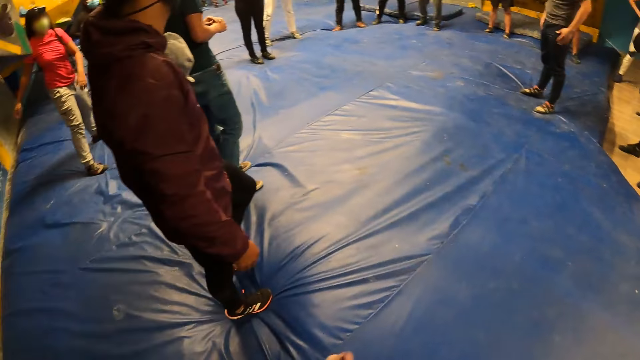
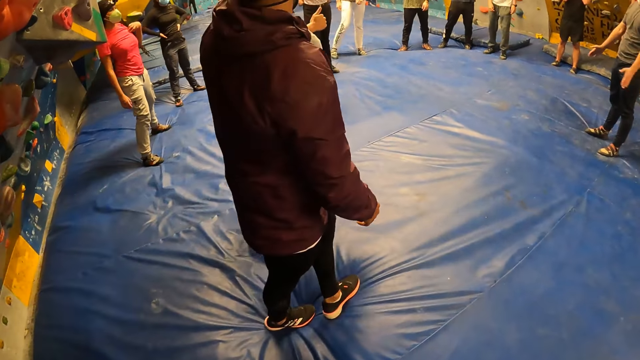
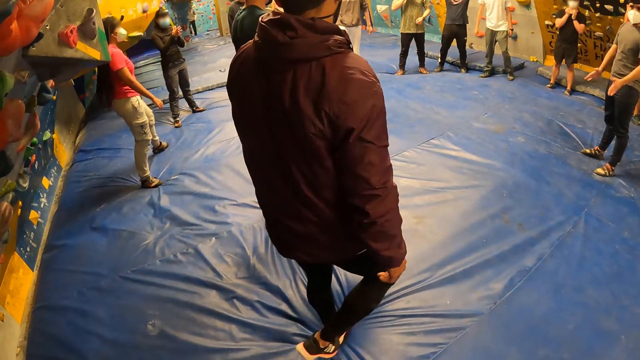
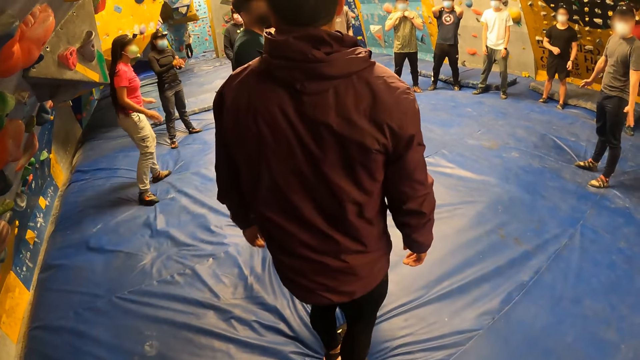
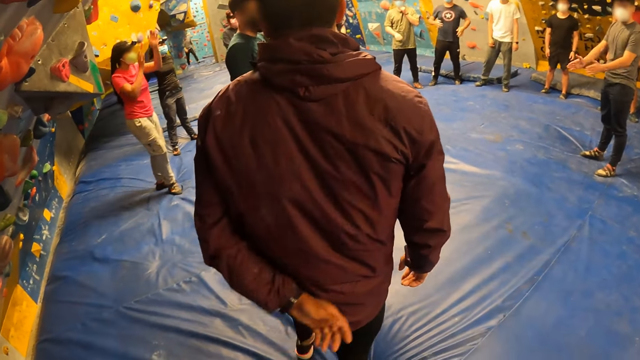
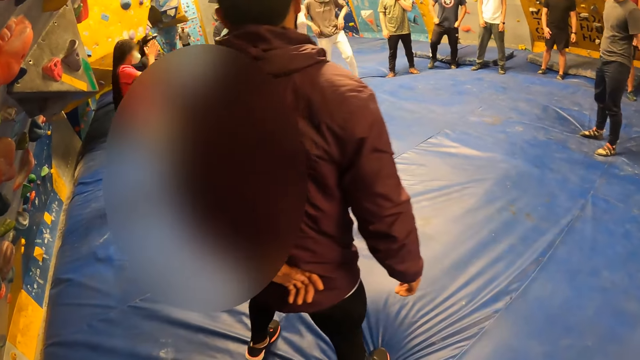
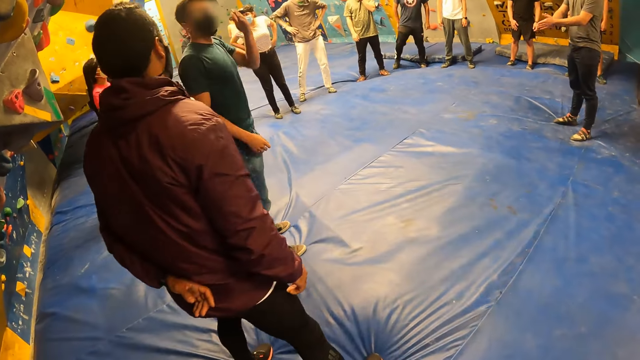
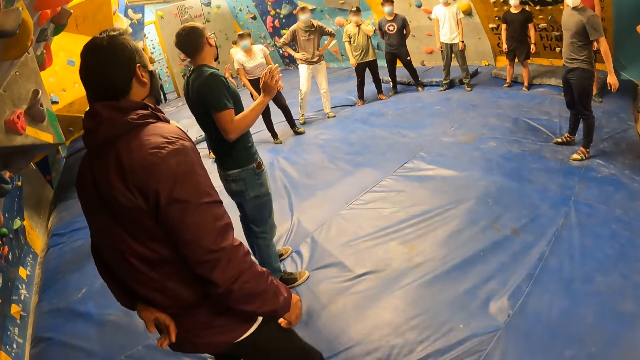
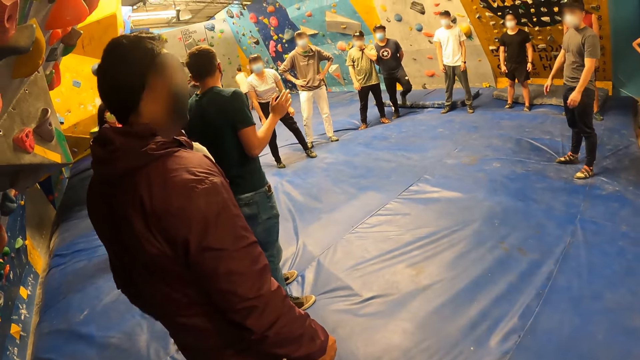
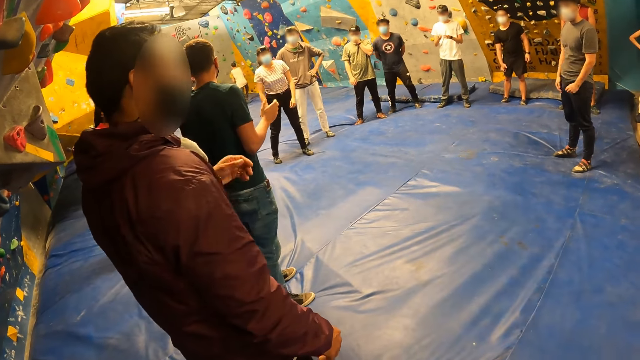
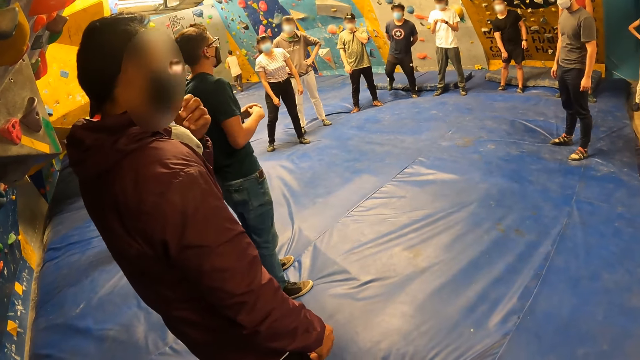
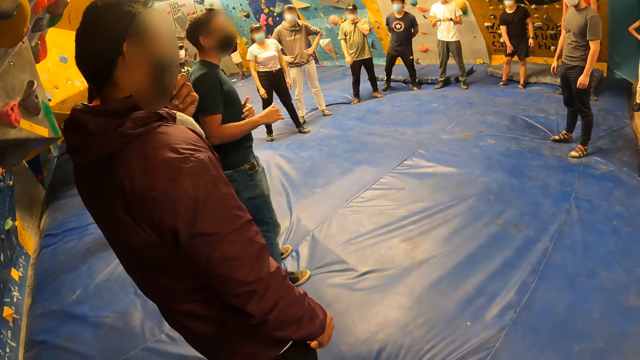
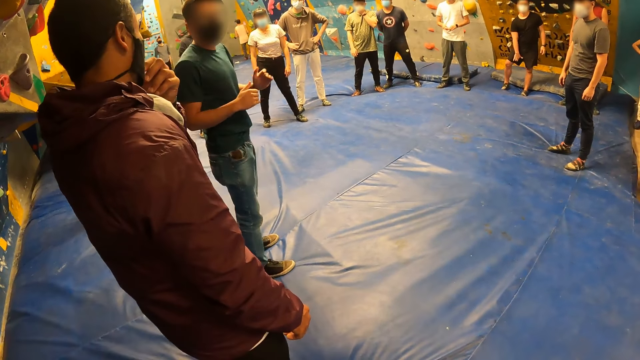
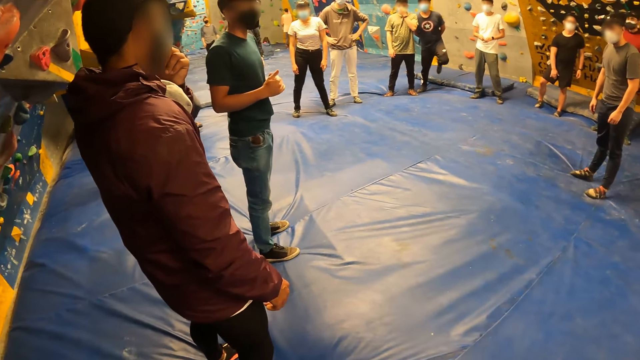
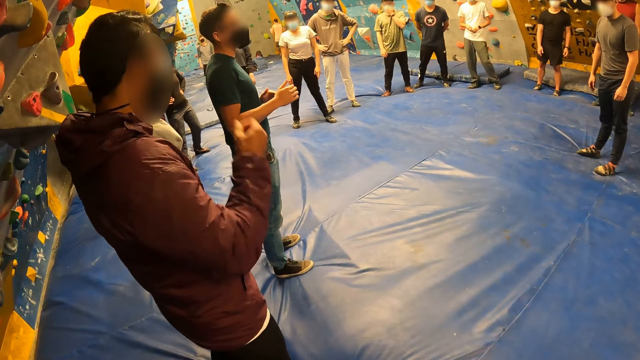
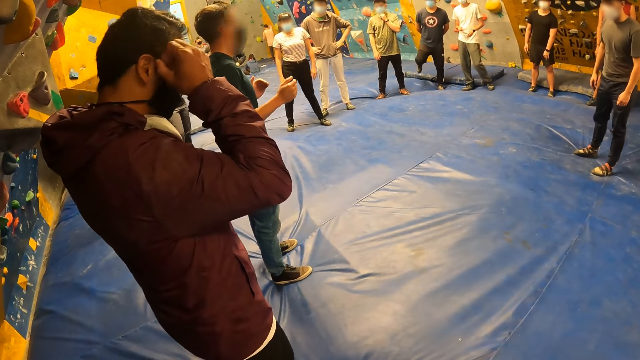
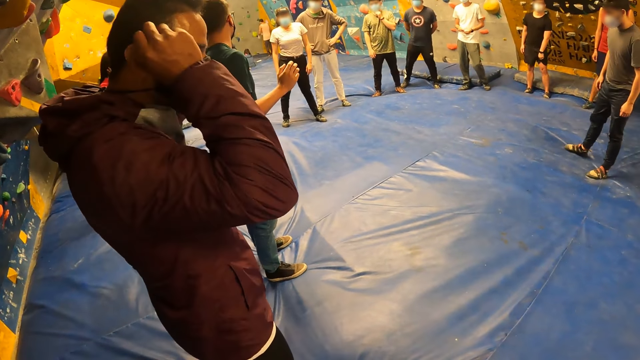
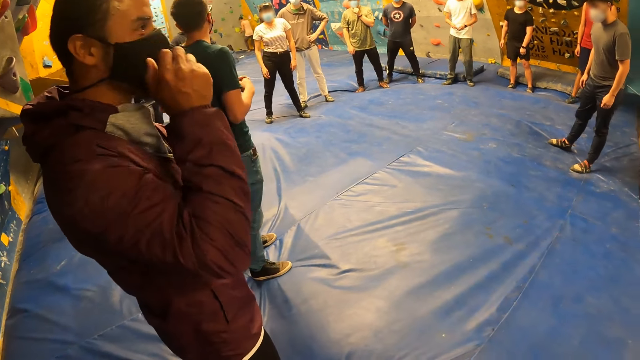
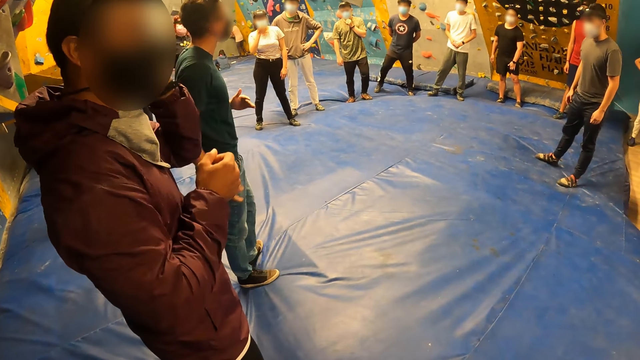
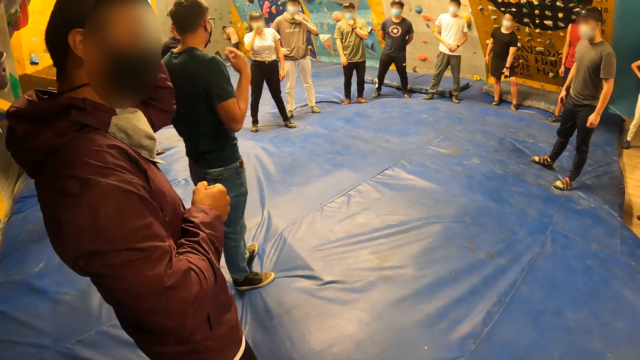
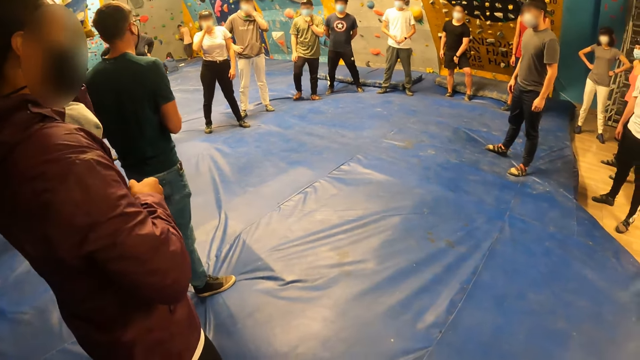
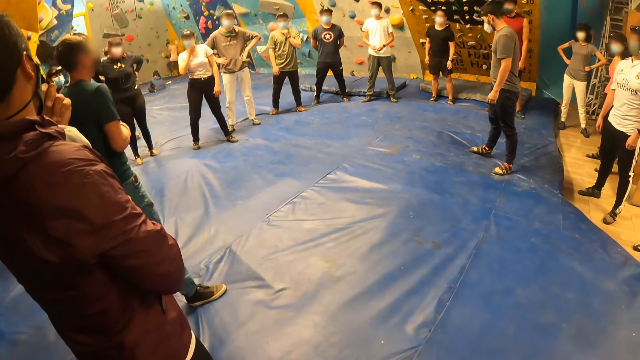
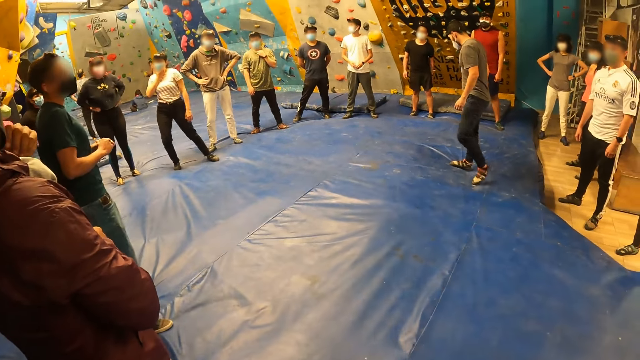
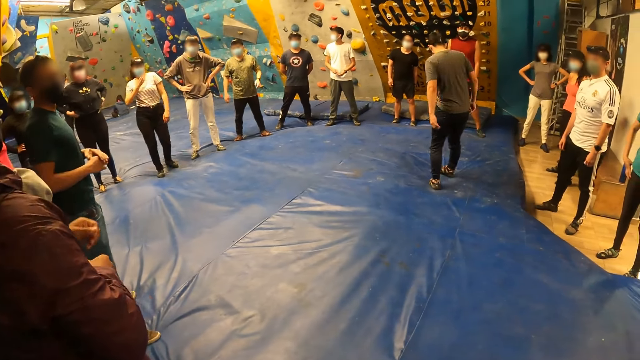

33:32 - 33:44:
The trainer places his left hand on his back. The trainer adjusts a facemask on his face with his left hand. He adjusts the facemask on his face with his right hand. He adjusts the facemask on his face with his left hand.

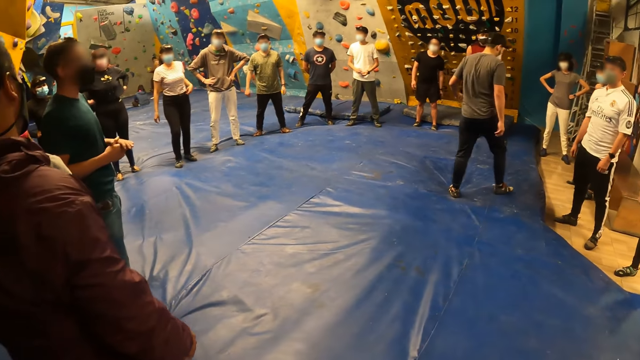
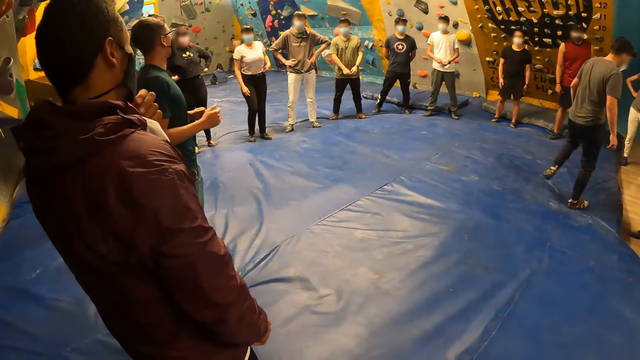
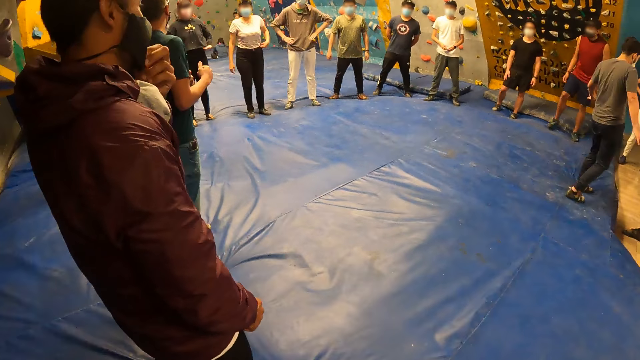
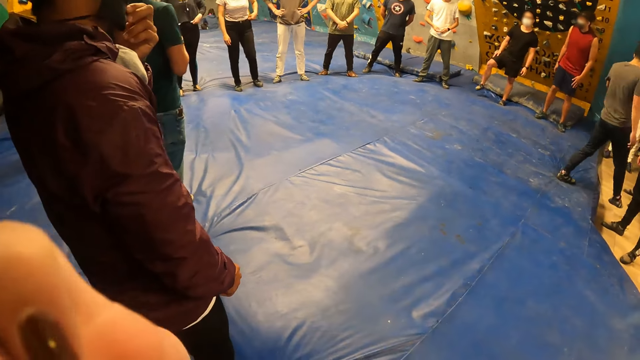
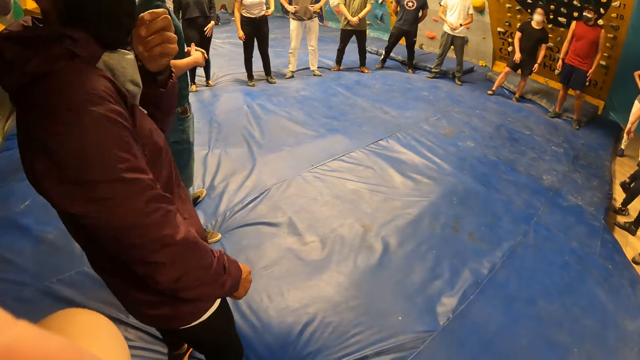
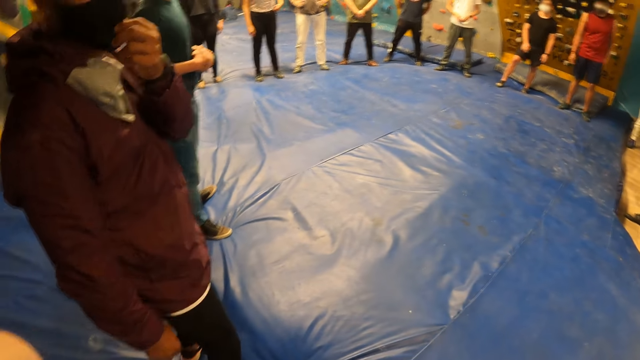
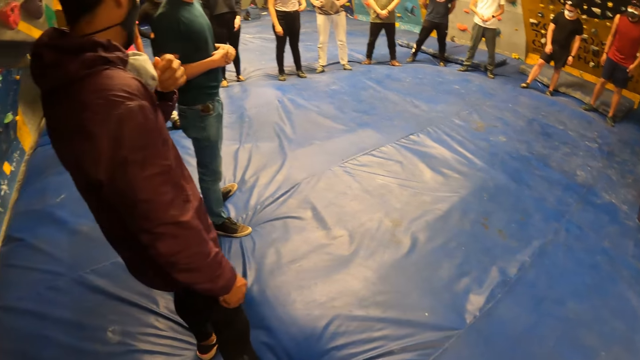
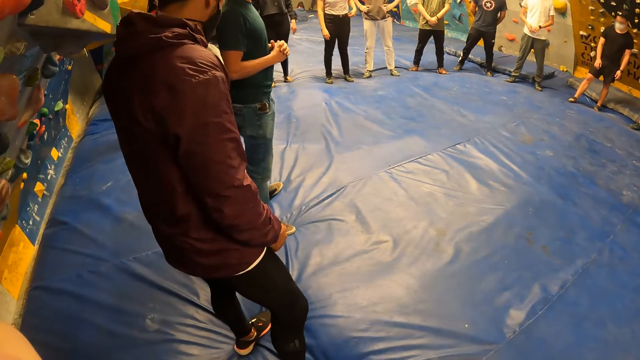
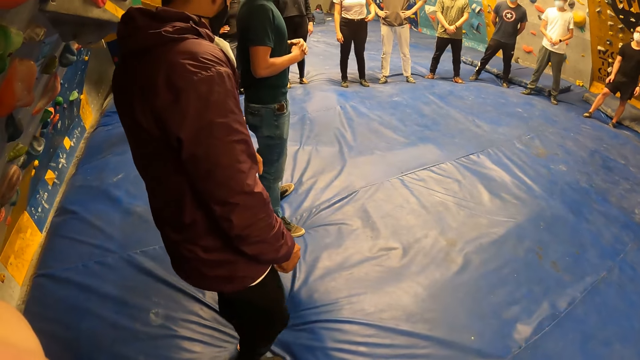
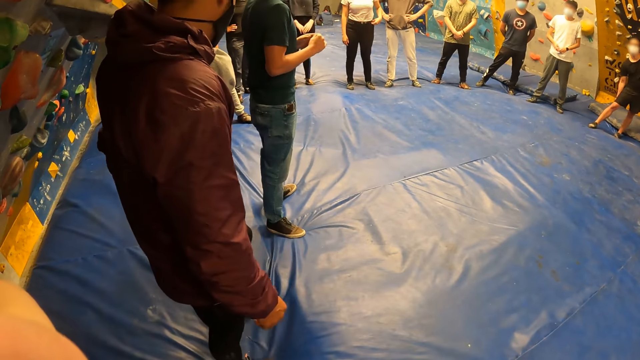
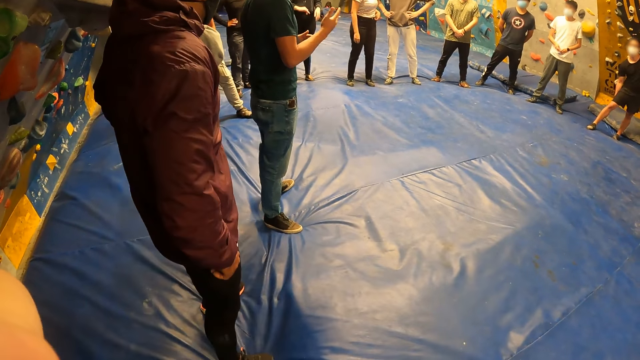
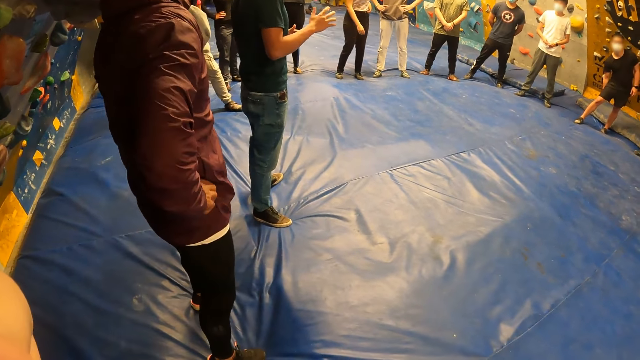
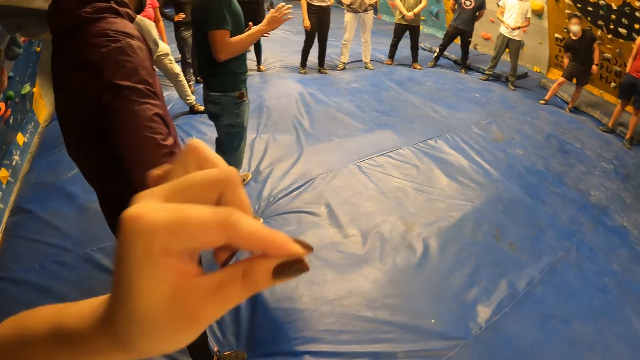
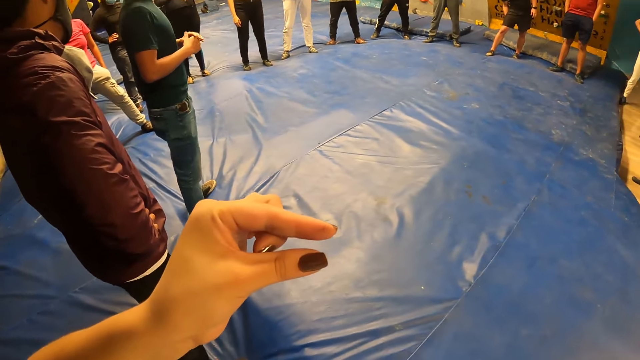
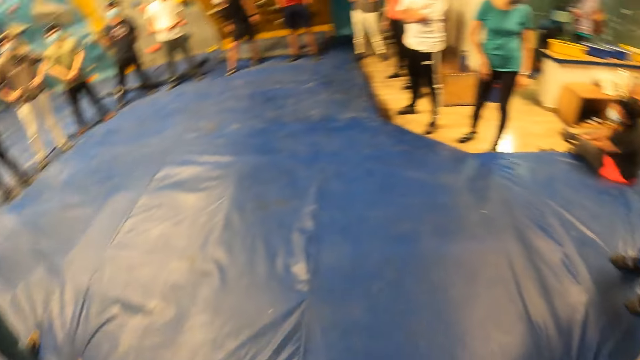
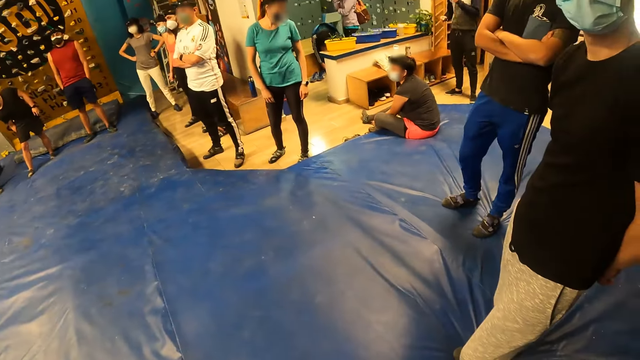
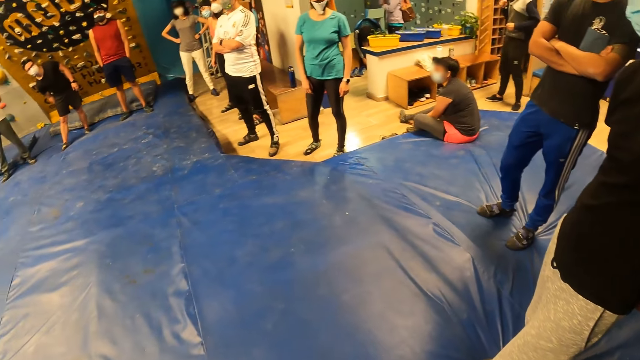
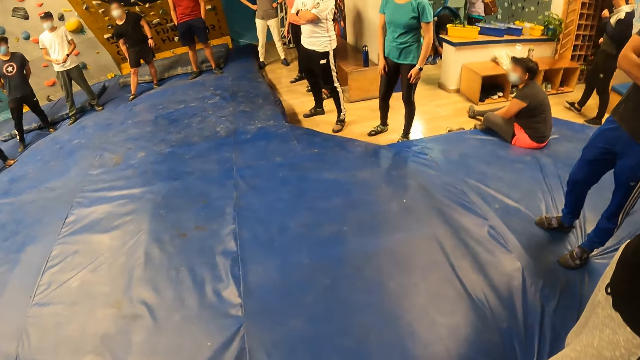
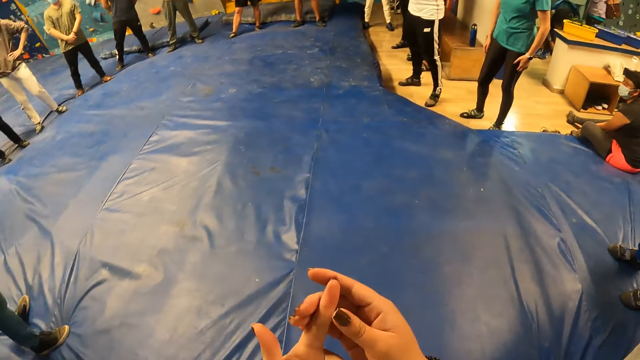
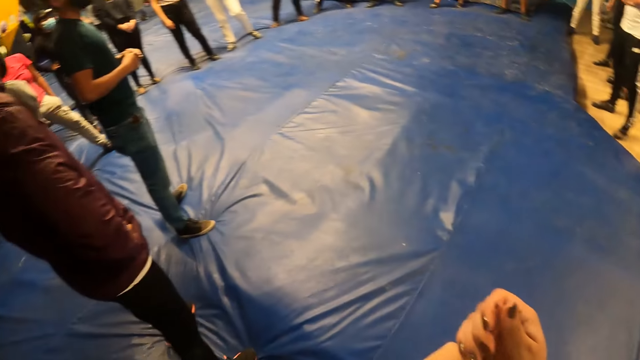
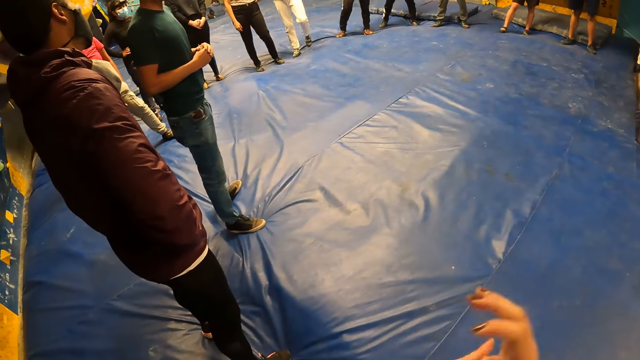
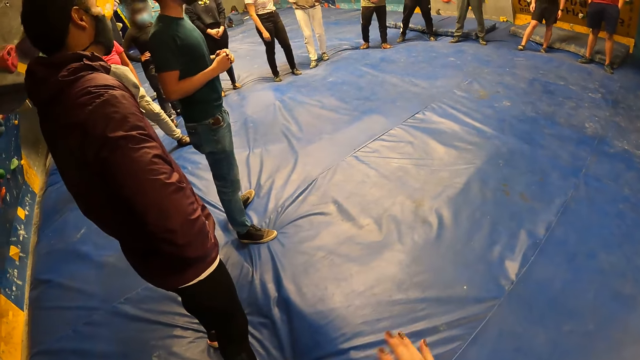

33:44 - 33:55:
The trainer touches the facemask on his face with his left hand. The camera wearer touches her mouth with her left hand. The trainer places his right hand on his waist. The camera wearer holds her left index finger with her right hand. They rub their hands.
